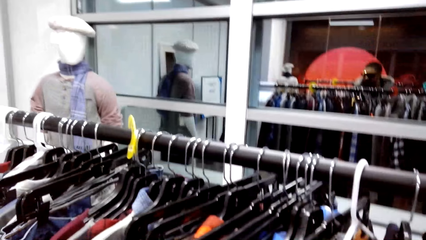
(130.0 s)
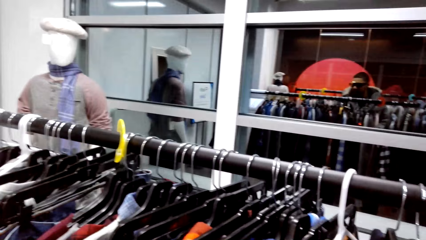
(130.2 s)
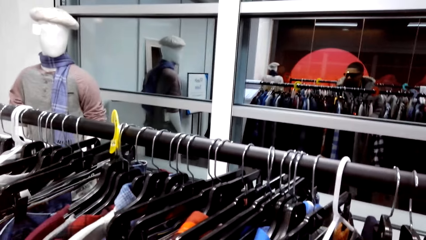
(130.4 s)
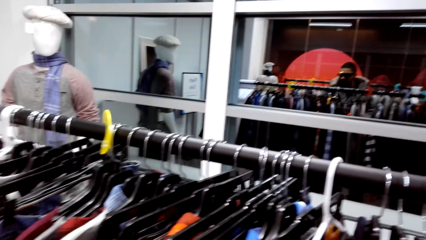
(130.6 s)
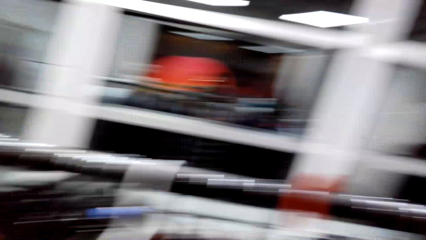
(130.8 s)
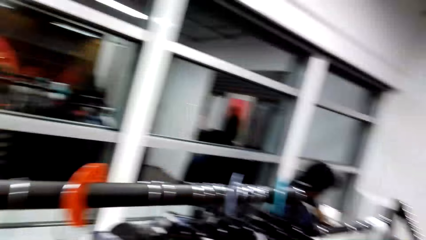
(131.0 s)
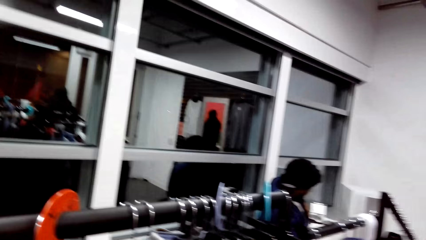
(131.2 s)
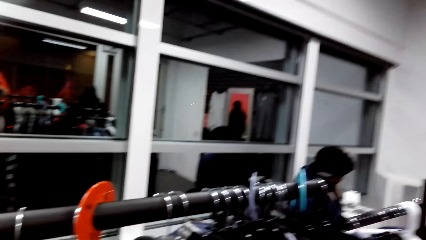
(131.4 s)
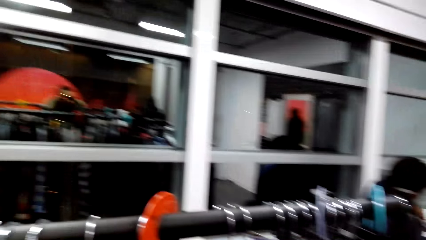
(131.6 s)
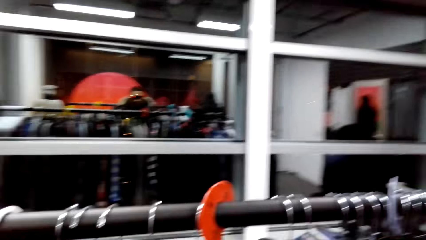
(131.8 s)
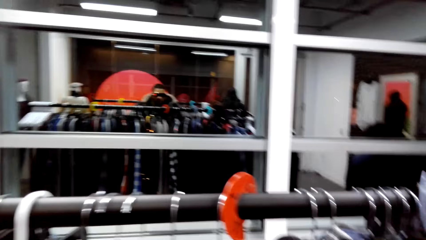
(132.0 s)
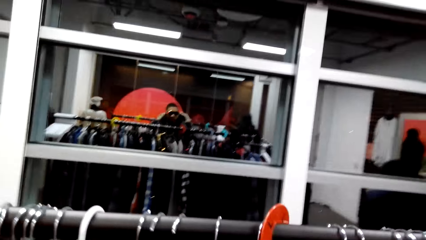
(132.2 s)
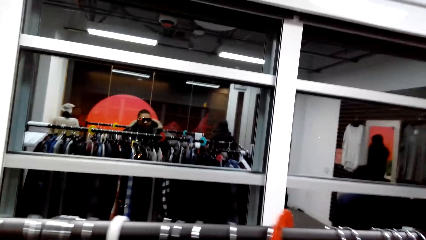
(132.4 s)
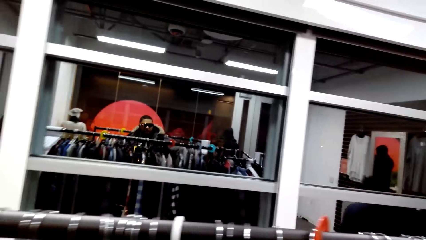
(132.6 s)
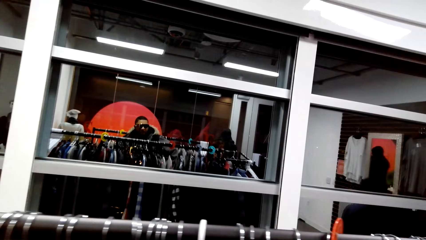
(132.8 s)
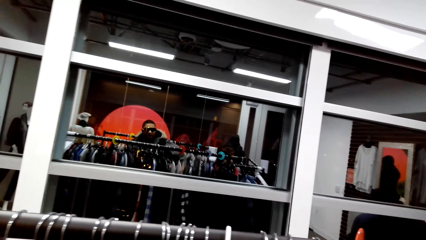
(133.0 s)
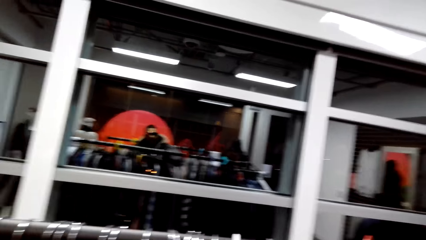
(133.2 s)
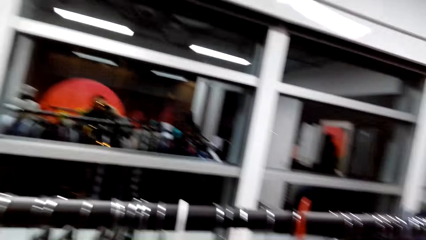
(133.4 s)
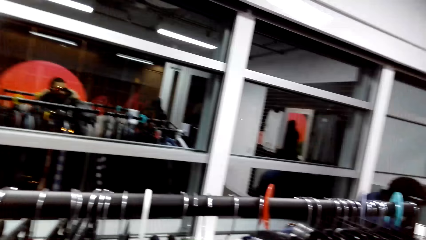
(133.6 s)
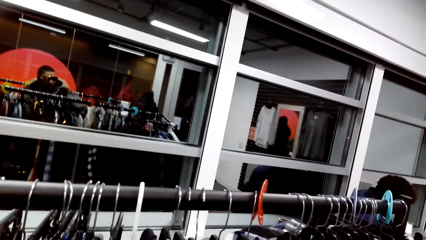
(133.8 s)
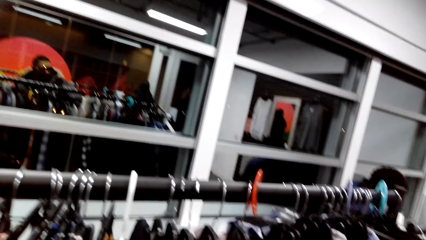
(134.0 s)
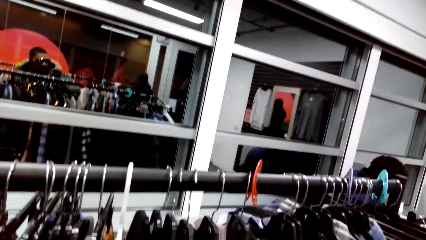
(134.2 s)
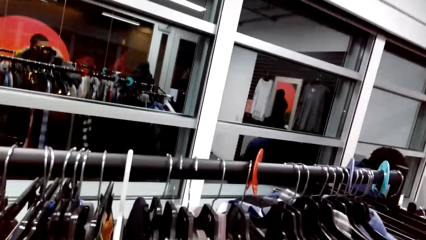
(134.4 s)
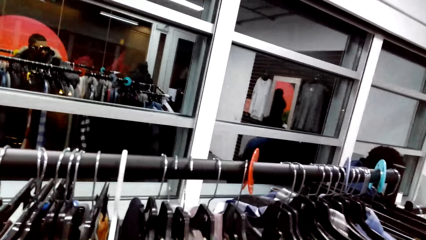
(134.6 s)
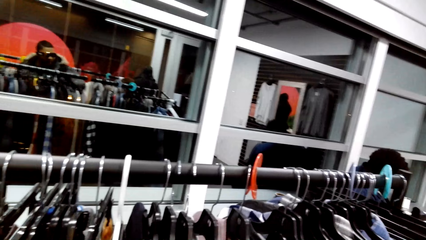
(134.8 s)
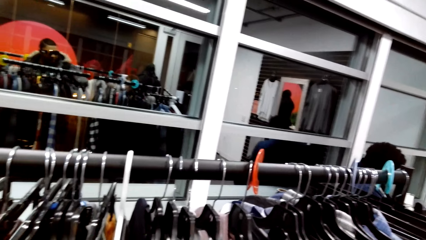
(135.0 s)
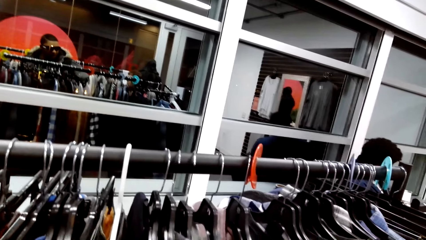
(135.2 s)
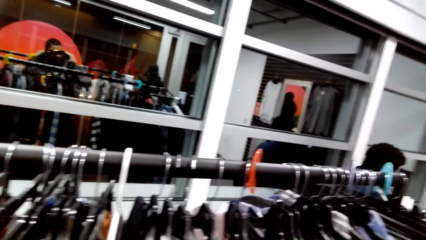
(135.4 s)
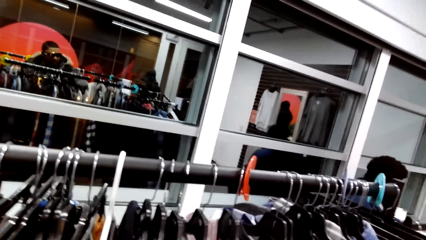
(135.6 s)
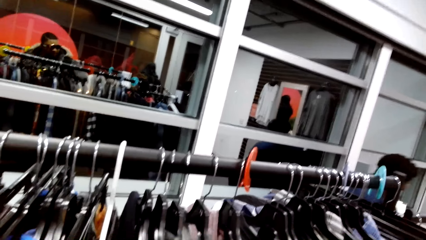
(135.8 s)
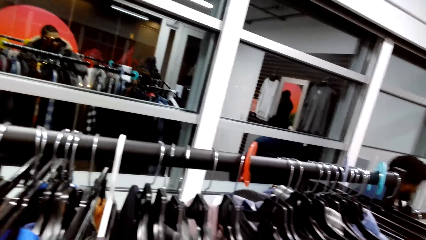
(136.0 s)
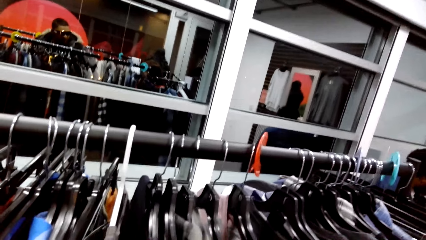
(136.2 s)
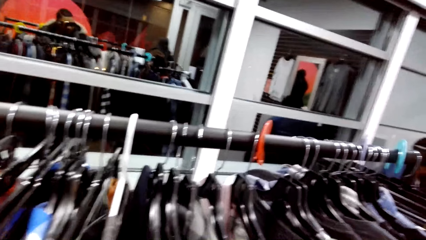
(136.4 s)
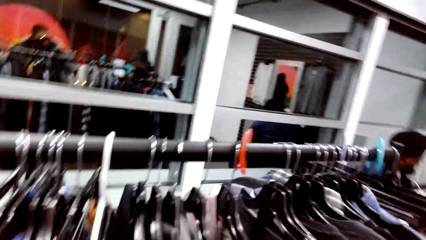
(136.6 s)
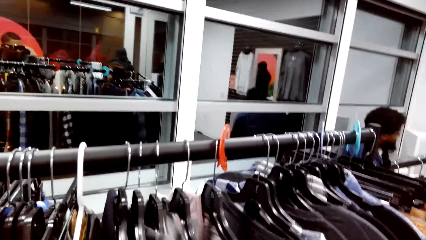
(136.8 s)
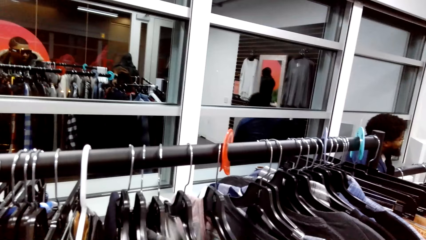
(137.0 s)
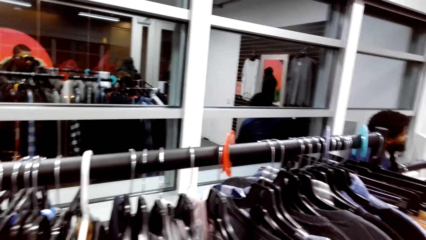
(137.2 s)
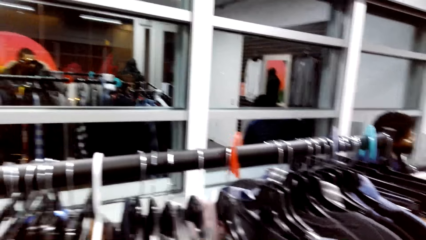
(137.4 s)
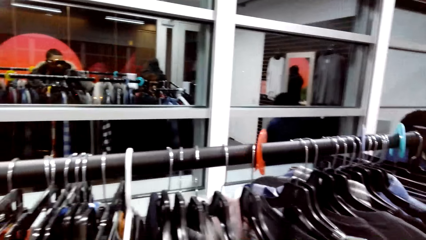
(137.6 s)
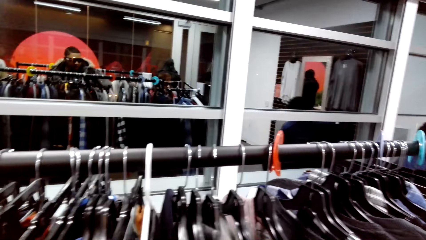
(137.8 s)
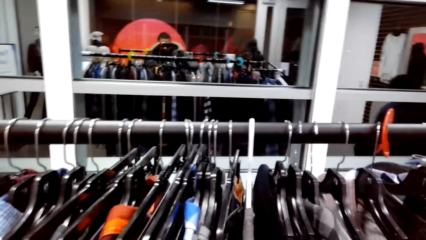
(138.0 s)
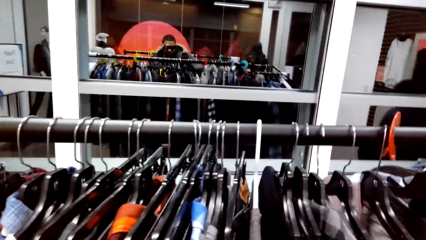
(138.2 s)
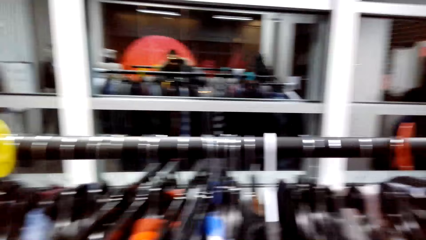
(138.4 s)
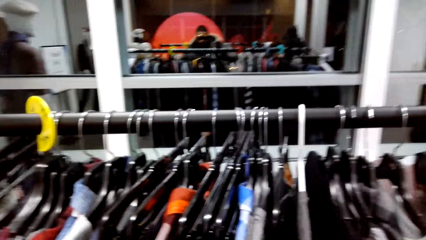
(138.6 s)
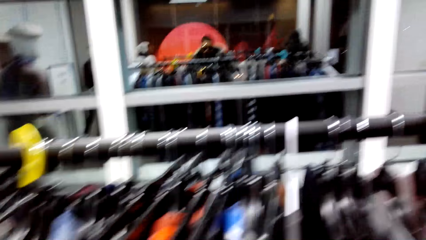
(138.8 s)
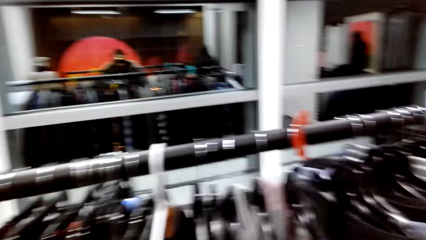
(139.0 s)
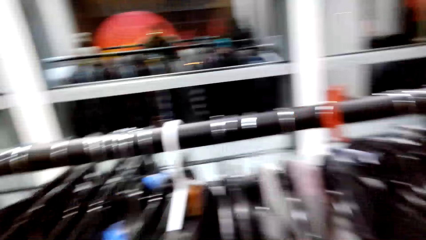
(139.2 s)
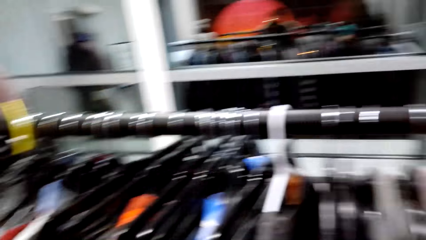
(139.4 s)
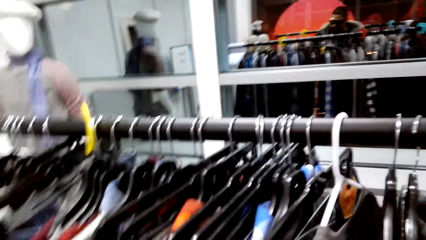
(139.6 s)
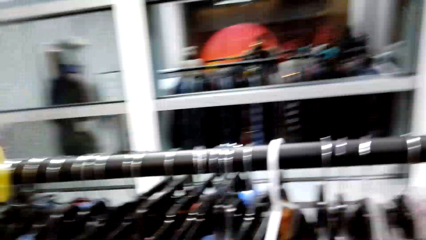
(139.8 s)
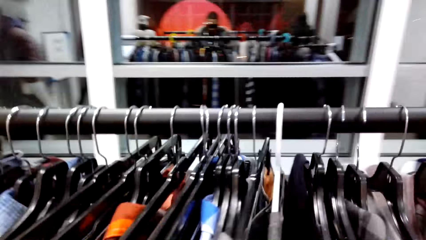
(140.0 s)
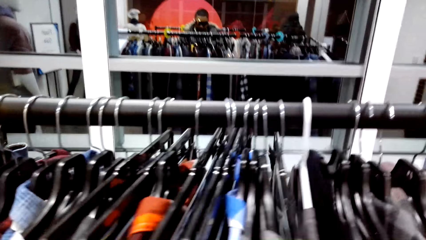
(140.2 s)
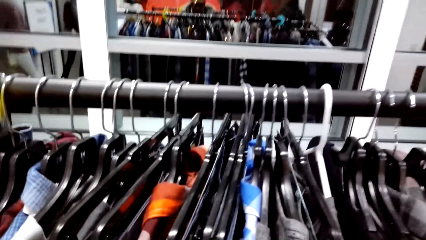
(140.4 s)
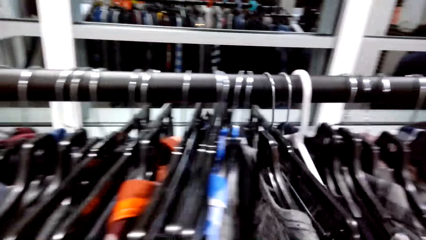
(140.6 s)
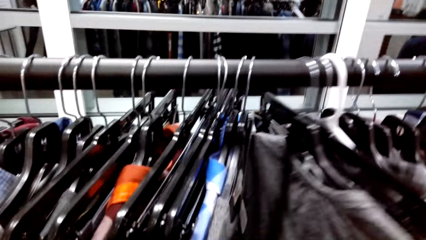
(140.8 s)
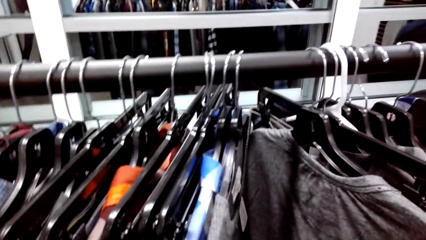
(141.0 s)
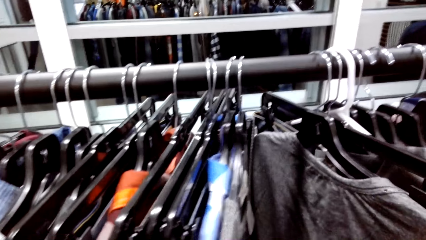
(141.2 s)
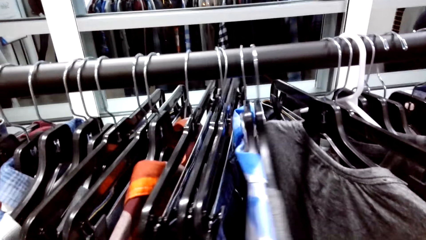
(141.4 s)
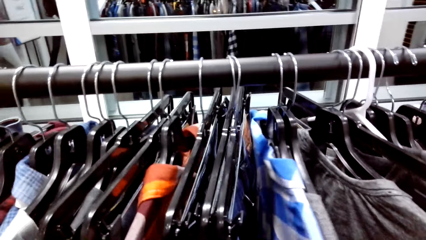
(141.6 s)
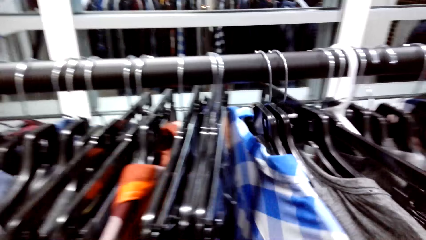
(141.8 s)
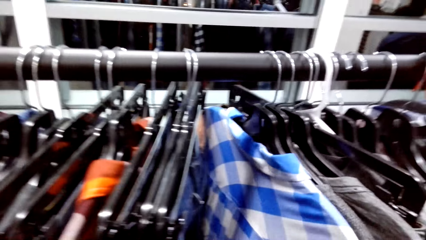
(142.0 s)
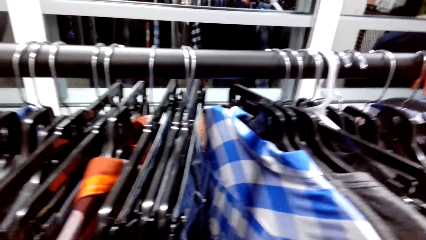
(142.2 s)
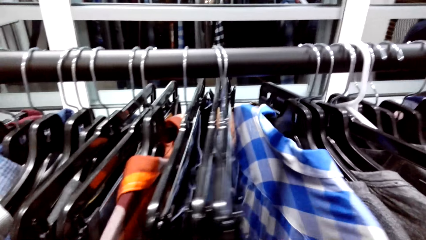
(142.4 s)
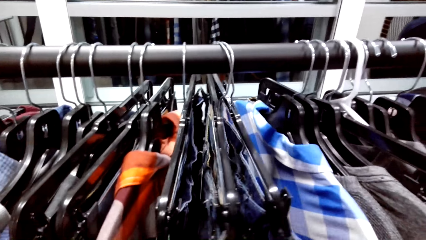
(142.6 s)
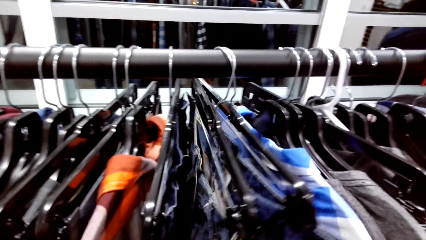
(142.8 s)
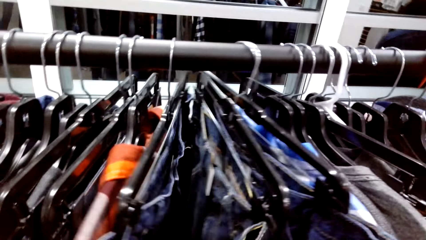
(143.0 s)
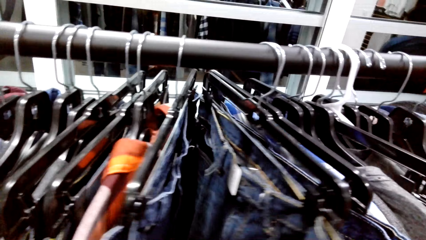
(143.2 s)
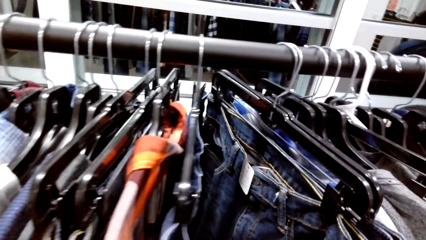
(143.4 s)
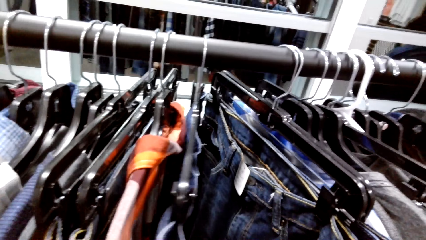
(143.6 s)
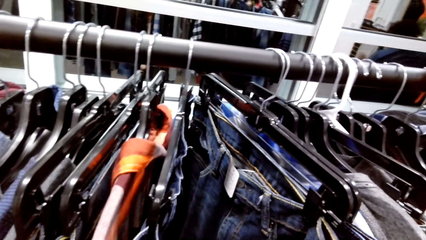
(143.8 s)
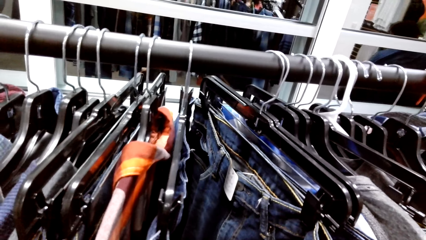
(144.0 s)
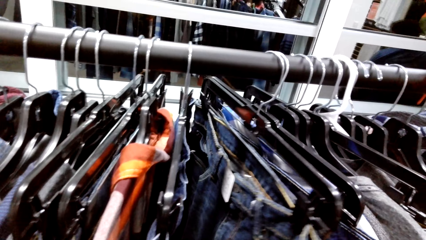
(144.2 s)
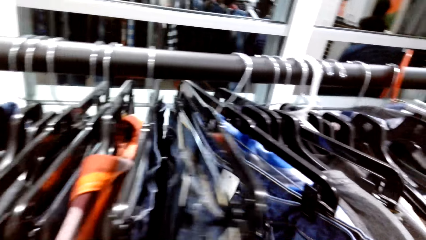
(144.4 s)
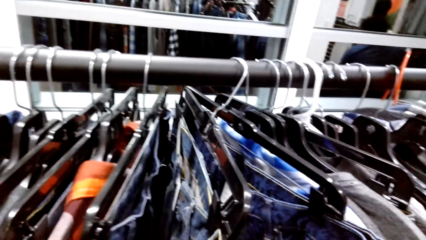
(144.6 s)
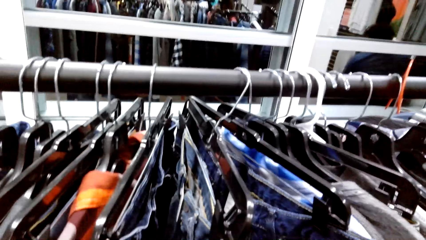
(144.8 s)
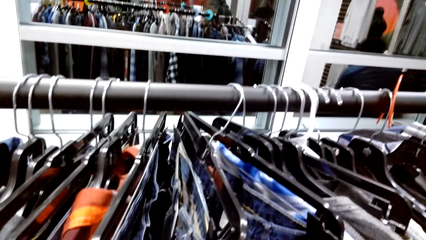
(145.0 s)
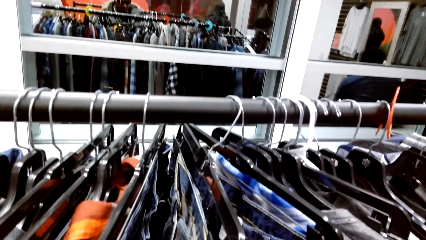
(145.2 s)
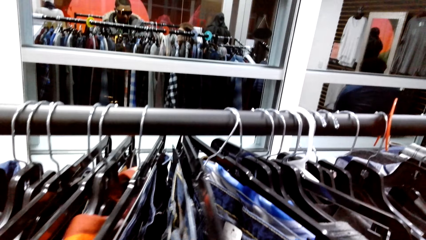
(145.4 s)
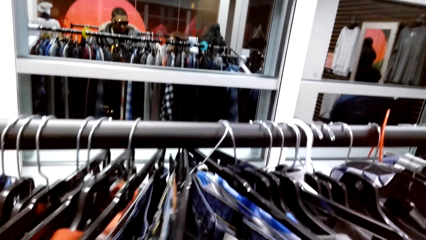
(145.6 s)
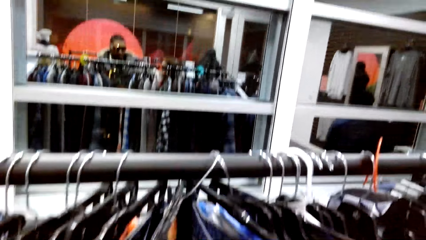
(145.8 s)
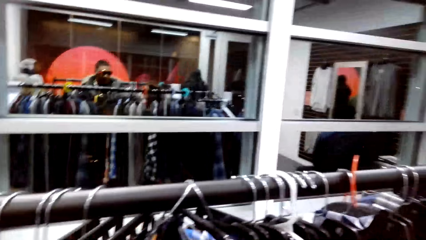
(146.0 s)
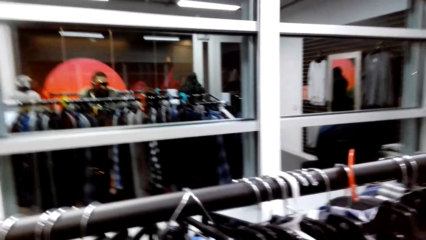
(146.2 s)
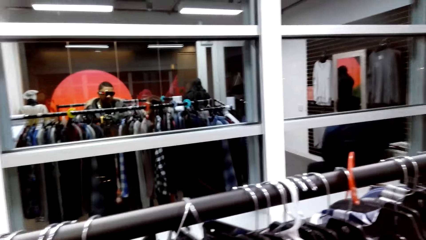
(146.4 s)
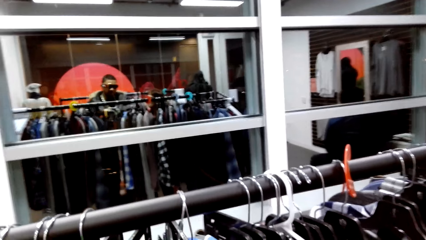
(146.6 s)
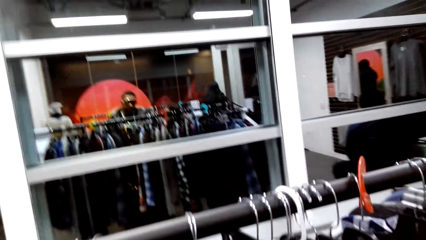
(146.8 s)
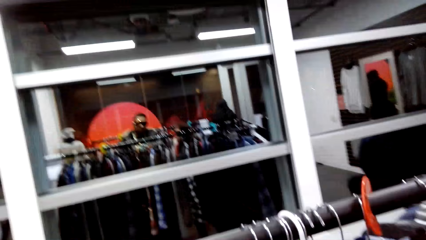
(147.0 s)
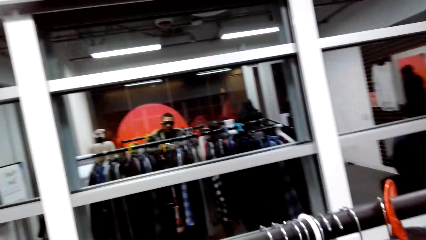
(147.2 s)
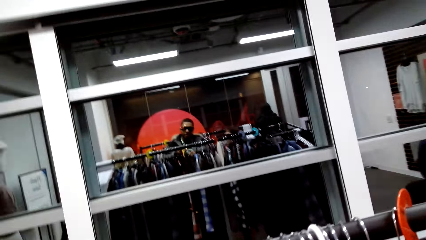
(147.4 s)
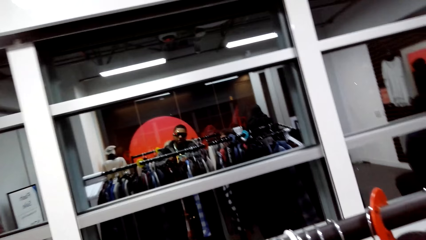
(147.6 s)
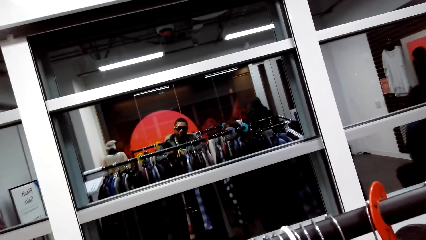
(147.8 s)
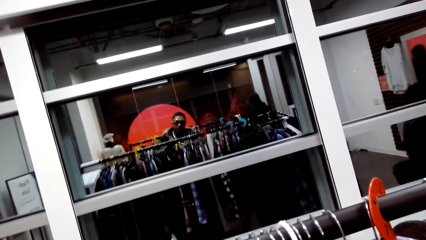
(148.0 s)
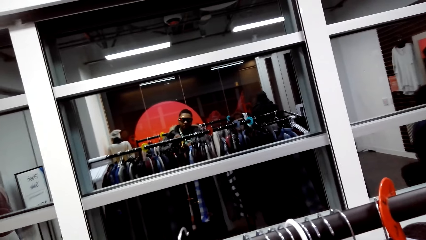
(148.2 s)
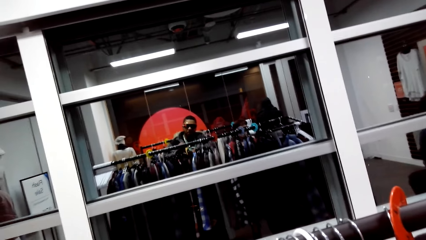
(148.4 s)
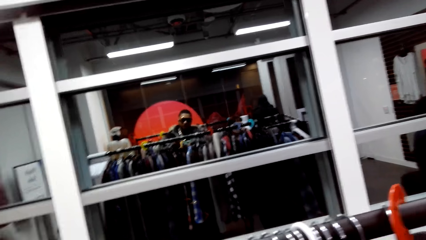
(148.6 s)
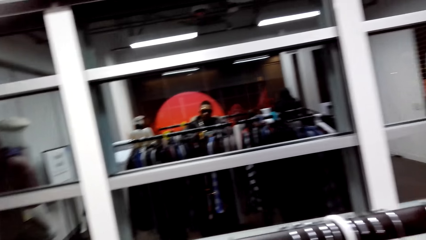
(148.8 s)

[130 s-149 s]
The camera wearer dialogues with the person. They look over the clothes. They move the clothes. They look around the clothing store. They dialogue with the person.
